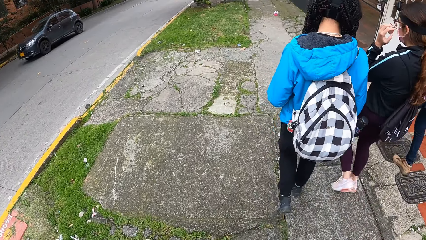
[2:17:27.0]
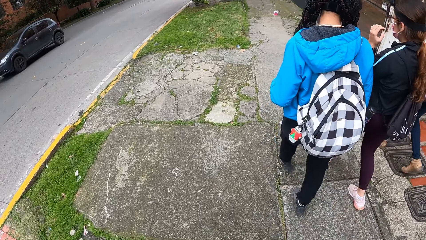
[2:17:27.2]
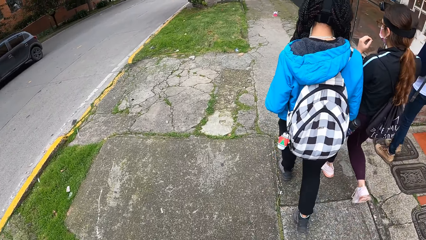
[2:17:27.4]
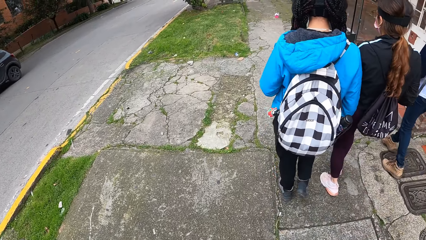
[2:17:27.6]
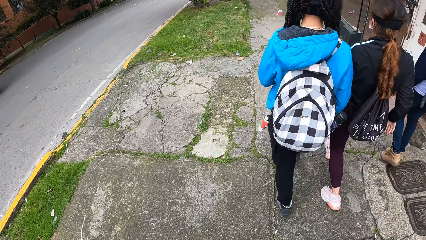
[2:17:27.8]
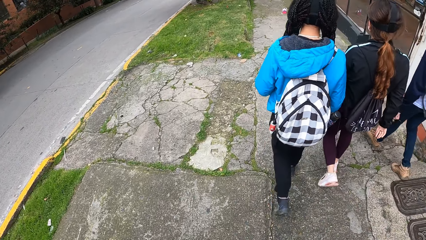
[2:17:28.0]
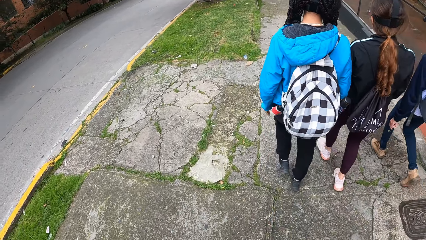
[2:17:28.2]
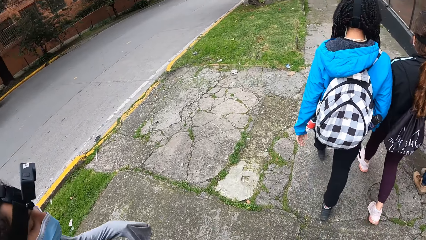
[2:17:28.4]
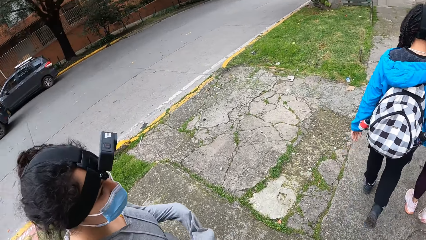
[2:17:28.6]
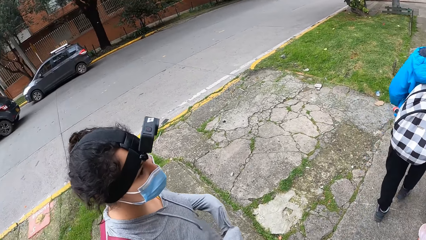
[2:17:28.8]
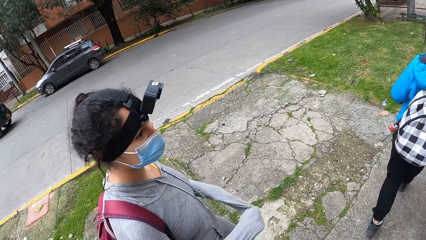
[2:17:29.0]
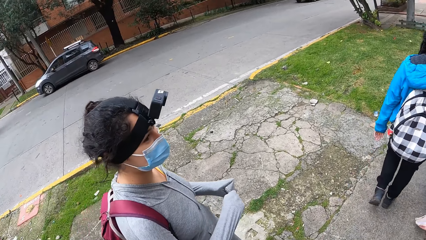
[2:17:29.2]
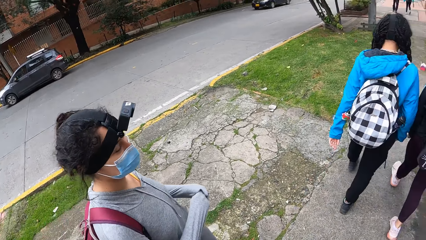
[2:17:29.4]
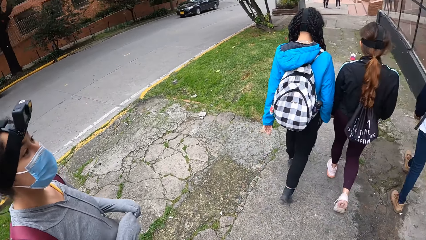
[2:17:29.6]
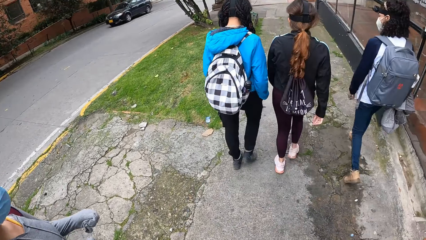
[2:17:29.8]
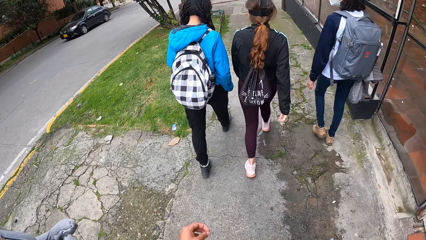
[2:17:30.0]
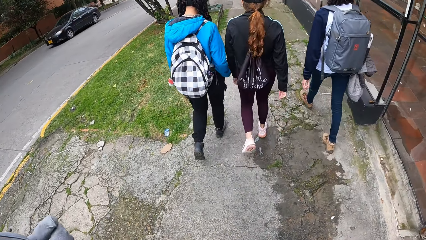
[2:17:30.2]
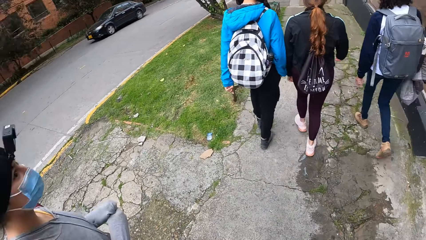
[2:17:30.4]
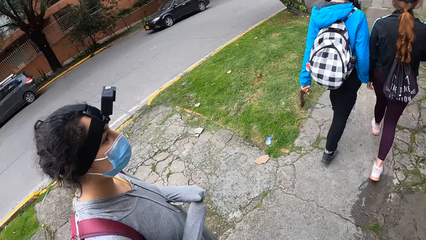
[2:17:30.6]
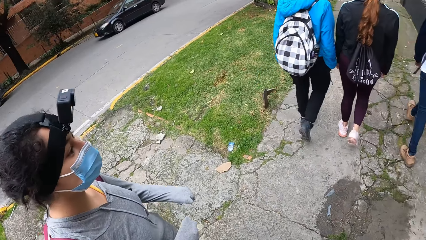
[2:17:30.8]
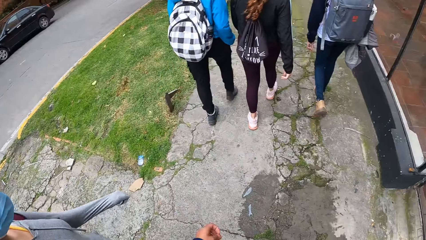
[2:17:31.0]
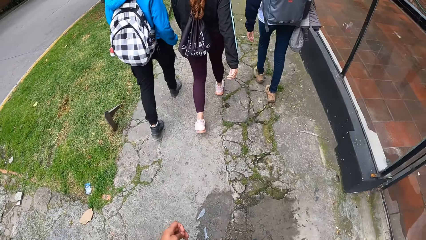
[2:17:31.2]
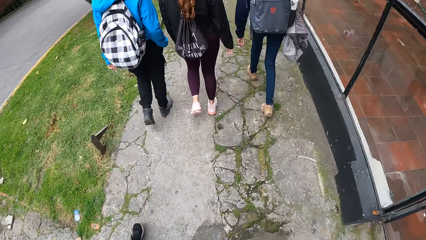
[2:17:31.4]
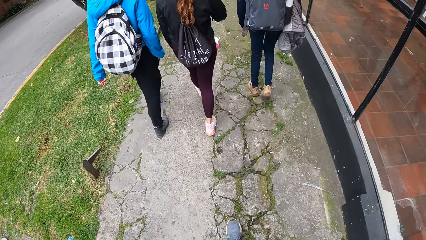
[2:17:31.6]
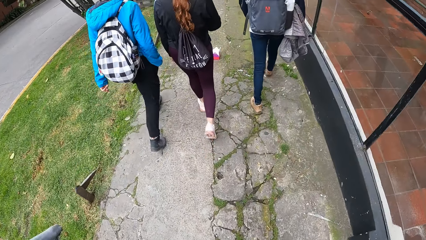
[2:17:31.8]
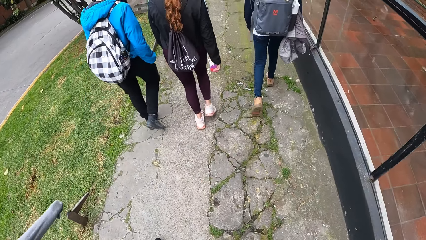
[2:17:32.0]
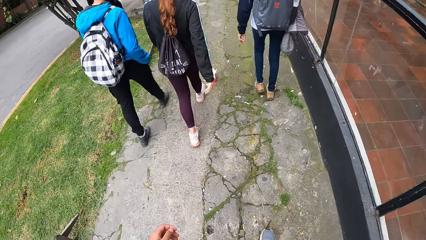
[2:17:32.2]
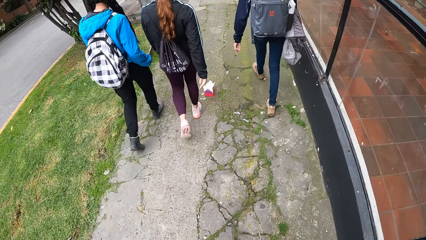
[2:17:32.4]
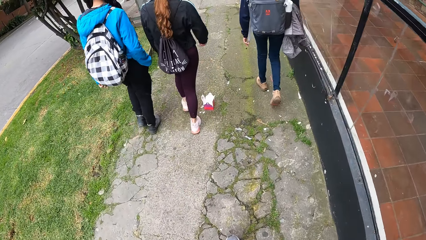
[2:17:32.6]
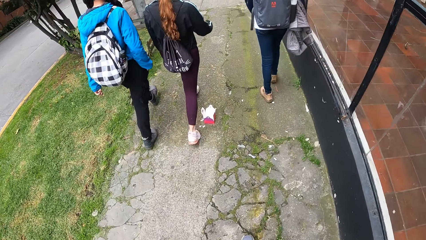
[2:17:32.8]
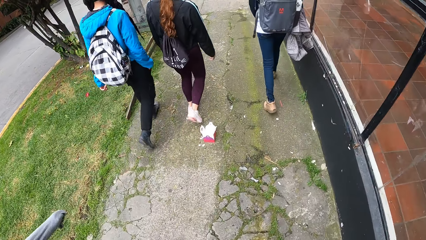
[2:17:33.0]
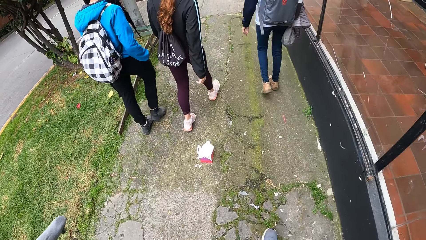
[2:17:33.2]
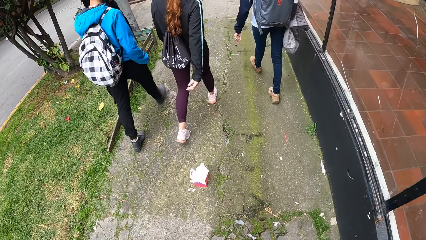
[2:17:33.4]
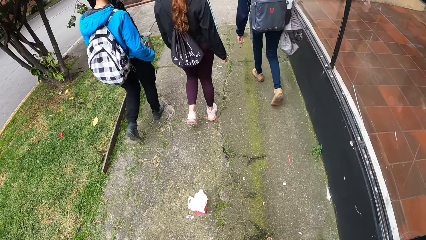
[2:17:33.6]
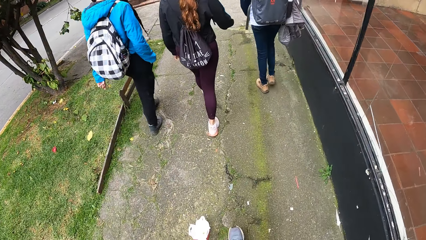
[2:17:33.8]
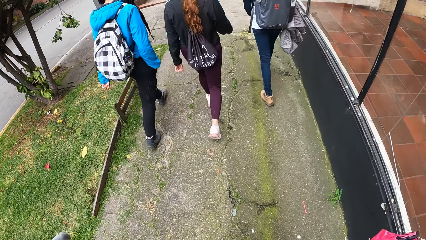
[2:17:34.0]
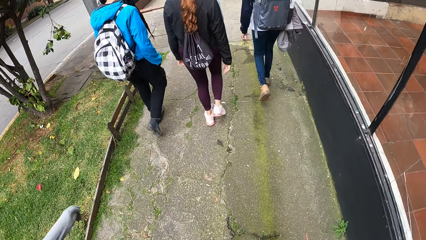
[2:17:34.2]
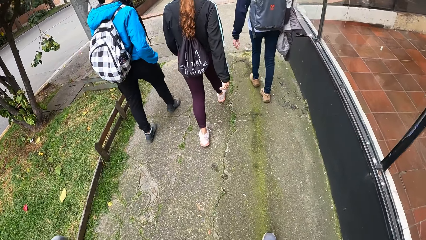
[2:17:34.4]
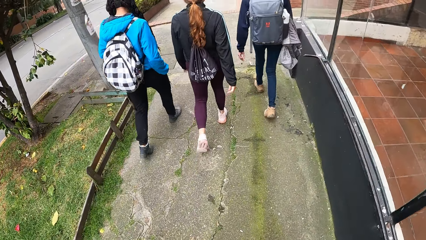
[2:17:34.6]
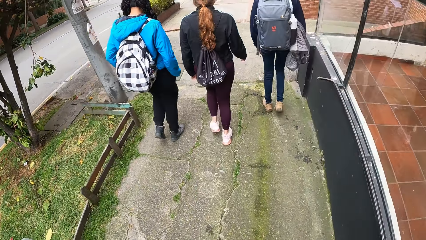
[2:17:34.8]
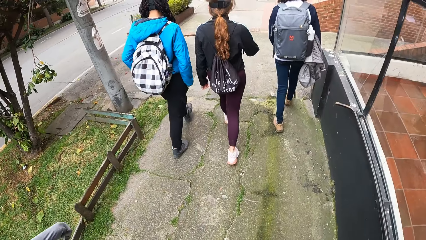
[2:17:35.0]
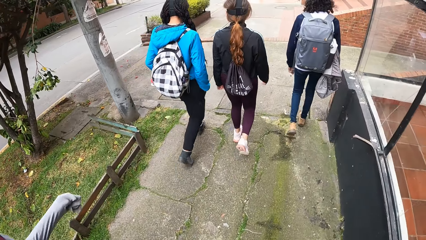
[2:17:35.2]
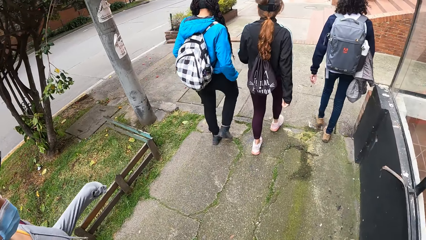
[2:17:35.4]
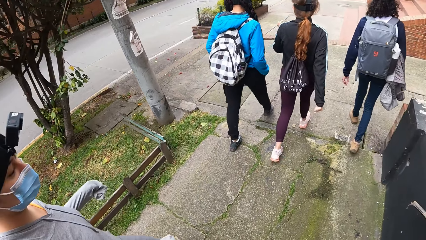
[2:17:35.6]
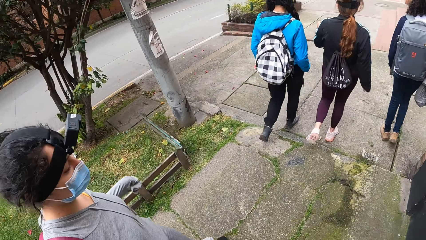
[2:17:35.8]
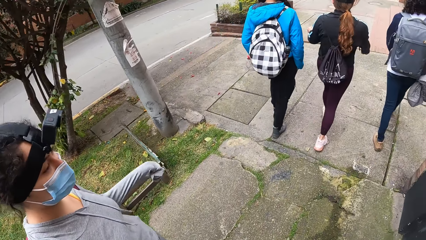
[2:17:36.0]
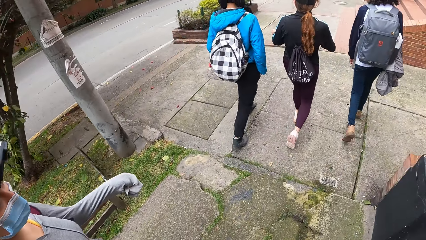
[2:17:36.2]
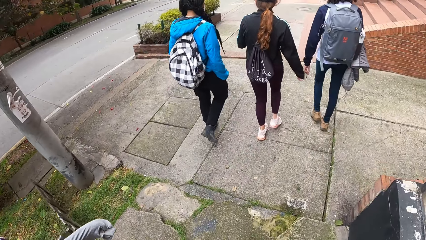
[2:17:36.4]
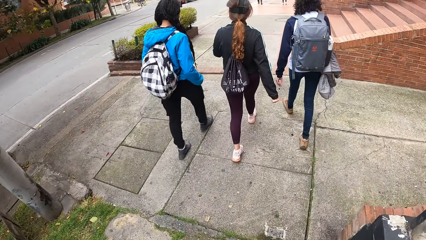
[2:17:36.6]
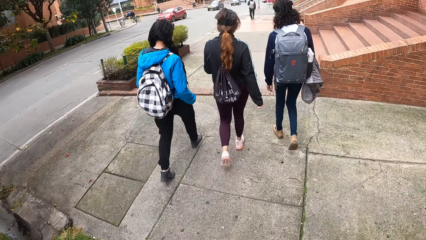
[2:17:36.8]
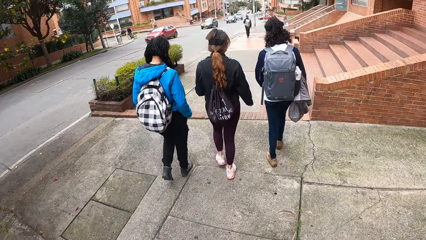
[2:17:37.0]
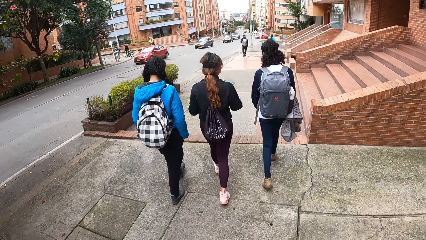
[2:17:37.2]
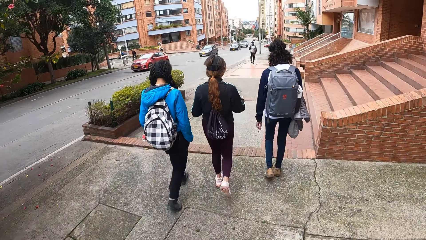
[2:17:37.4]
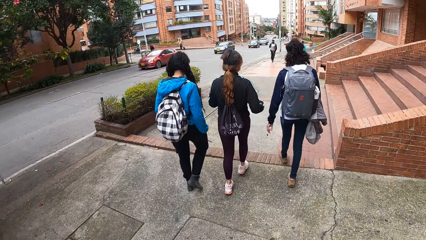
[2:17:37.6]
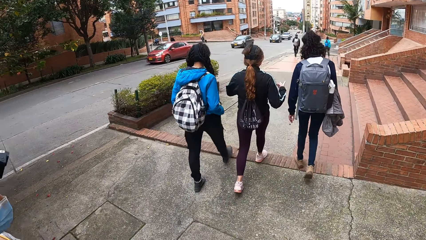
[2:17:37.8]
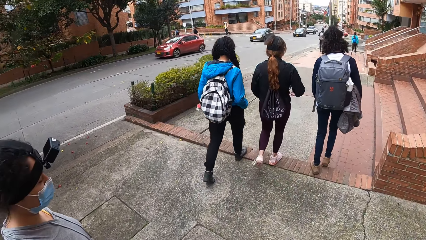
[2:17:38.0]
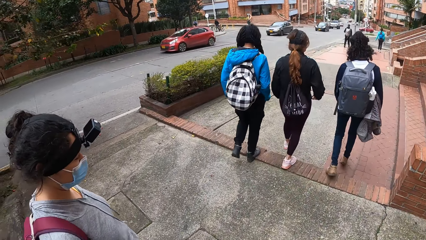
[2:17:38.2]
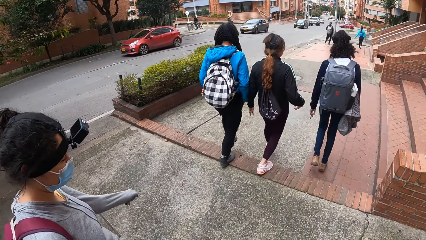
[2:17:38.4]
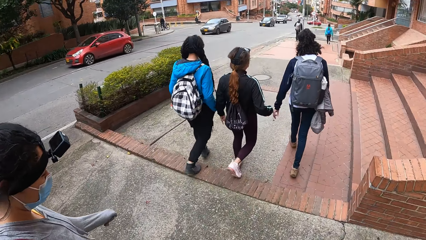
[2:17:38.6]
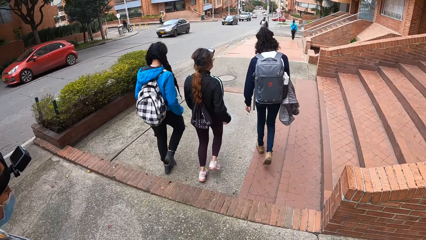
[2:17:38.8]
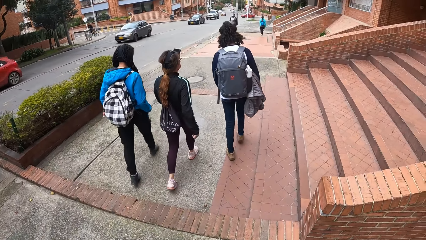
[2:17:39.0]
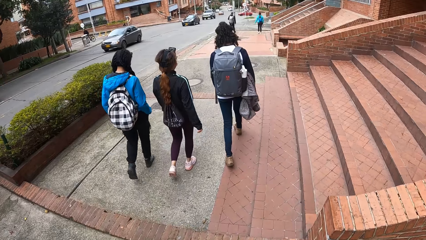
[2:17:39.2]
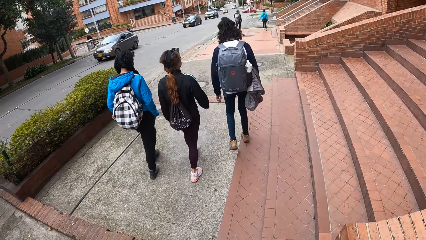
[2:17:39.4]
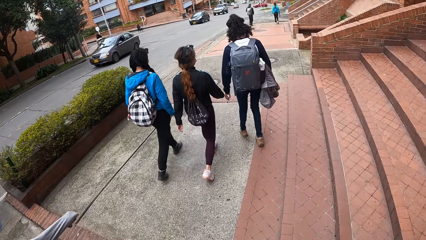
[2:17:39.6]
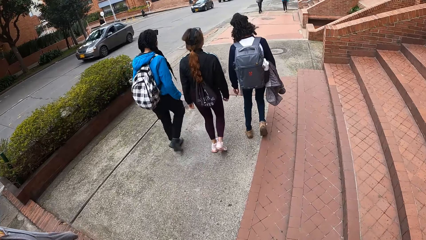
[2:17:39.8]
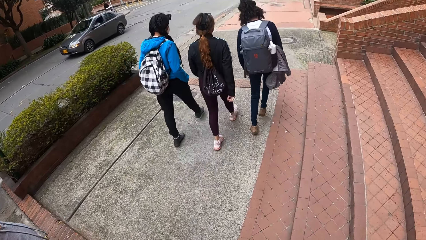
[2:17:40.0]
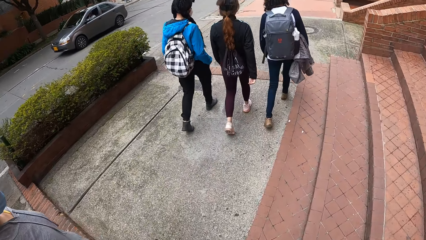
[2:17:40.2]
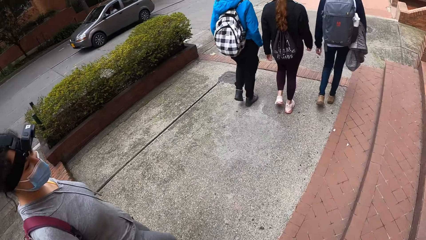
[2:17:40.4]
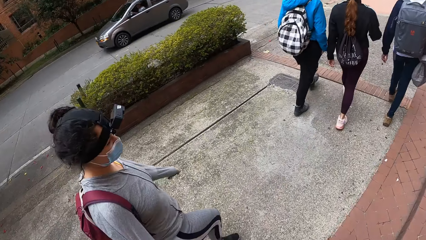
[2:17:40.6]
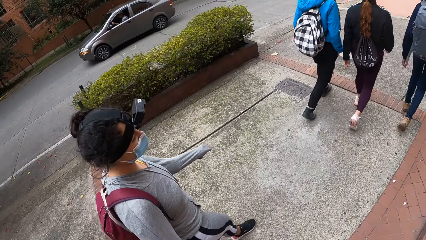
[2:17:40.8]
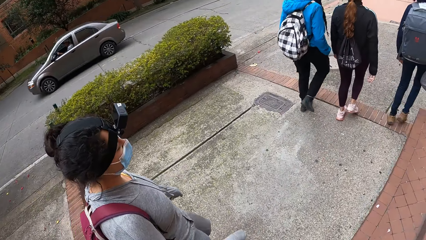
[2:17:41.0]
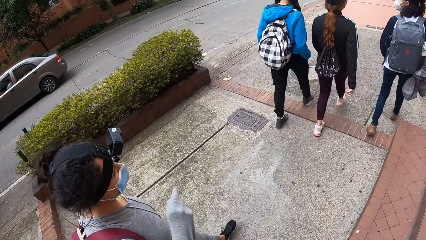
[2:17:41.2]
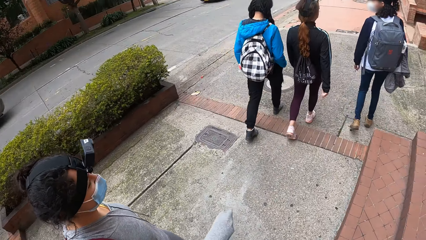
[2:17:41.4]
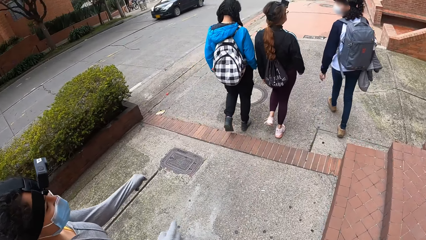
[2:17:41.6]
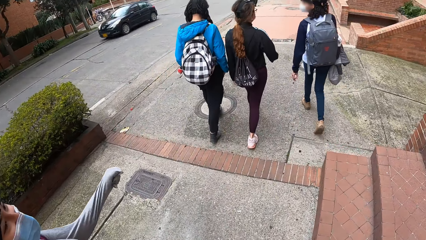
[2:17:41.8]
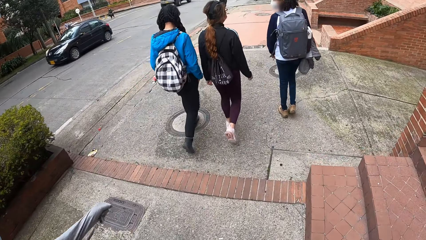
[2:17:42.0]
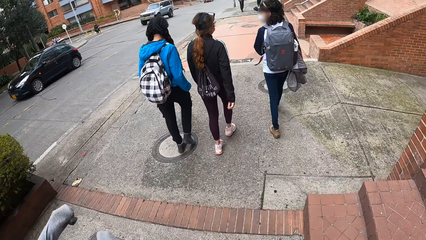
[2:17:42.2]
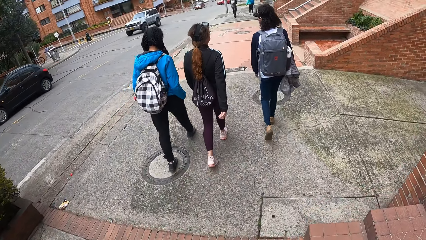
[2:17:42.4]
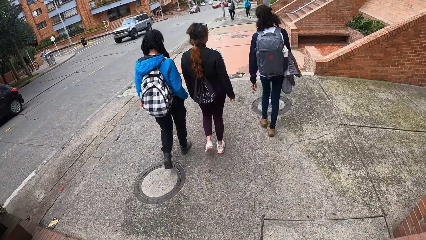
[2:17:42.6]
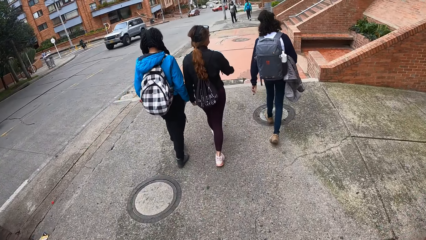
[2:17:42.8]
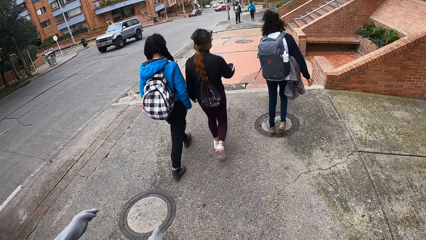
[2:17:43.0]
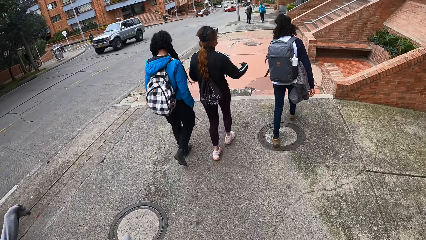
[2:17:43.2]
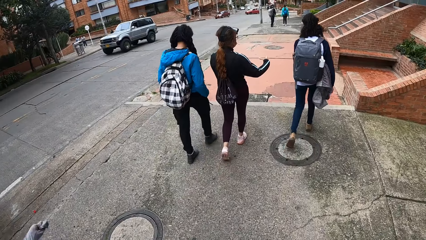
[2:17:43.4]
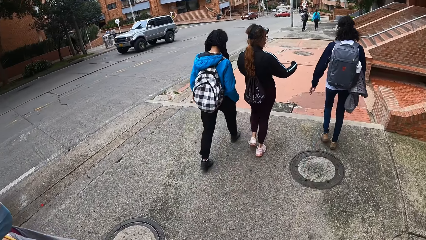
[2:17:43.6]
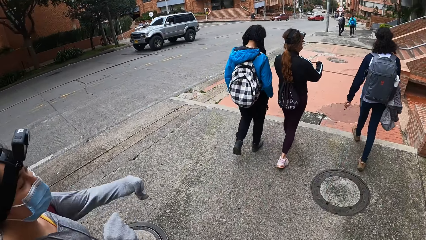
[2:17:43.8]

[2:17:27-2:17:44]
The first girl adjusts her cloth with both hands. The camera wearer looks at the woman. They walk along the road with the woman. The woman converses with the camera wearer.
